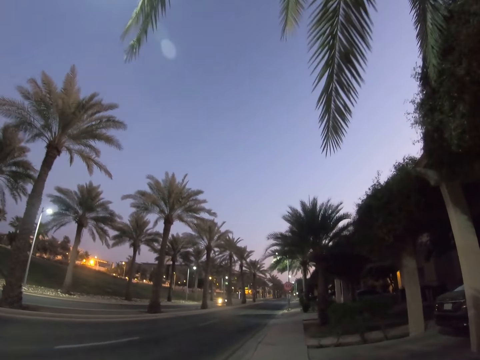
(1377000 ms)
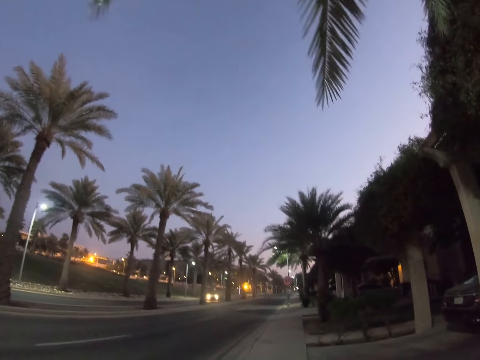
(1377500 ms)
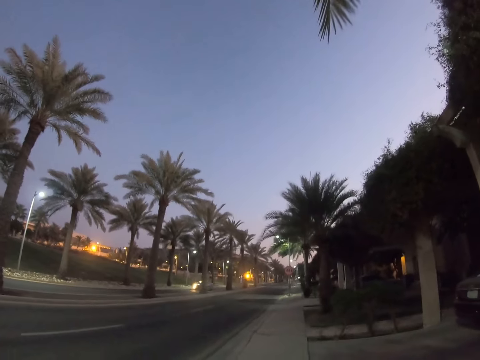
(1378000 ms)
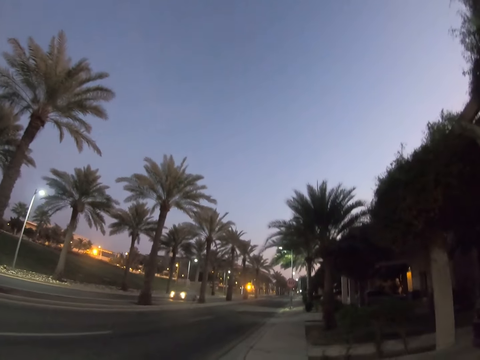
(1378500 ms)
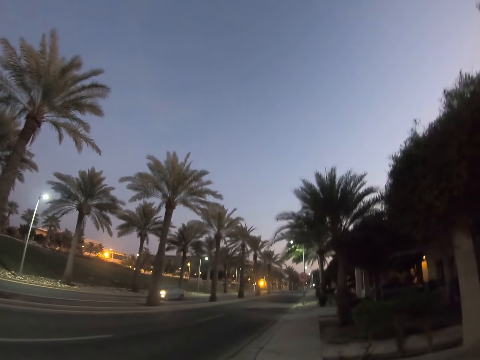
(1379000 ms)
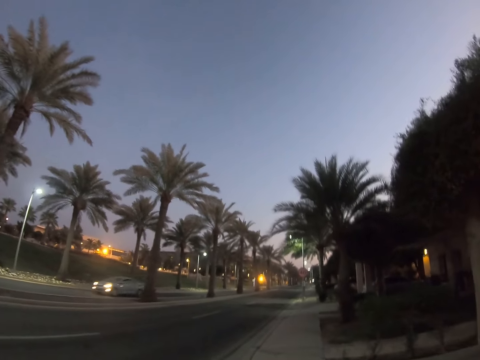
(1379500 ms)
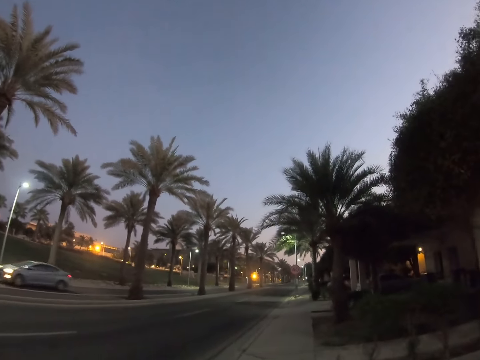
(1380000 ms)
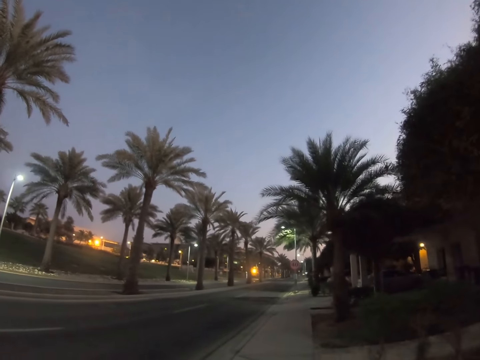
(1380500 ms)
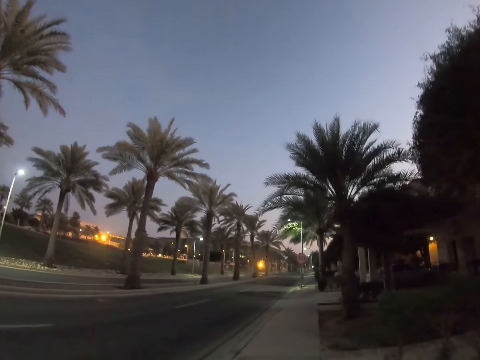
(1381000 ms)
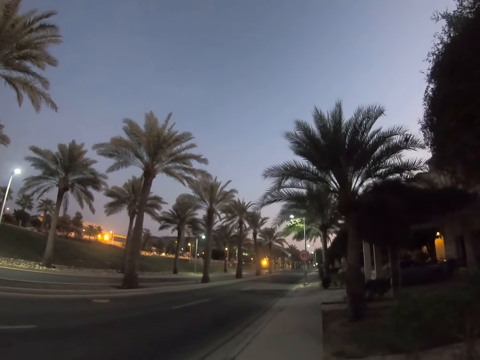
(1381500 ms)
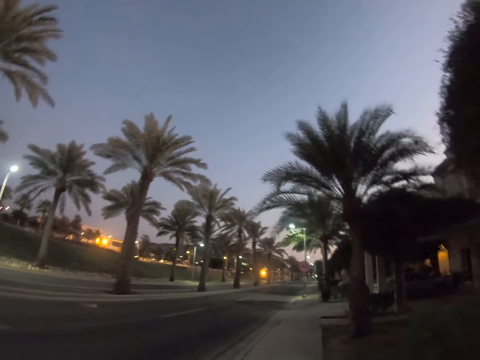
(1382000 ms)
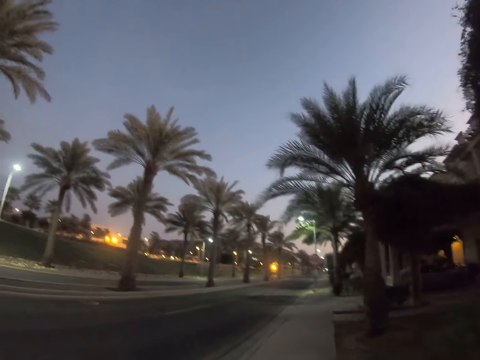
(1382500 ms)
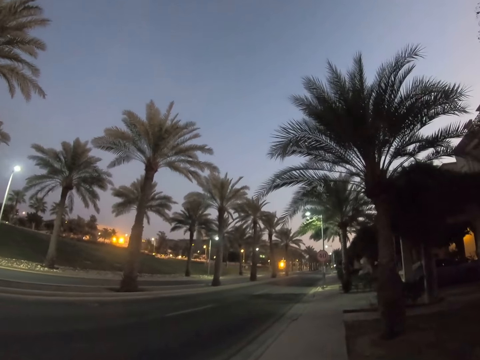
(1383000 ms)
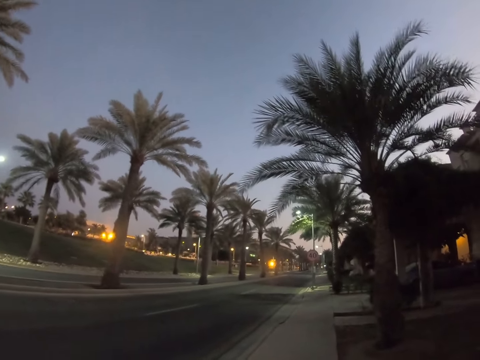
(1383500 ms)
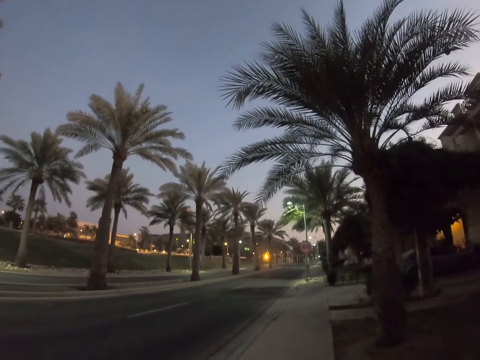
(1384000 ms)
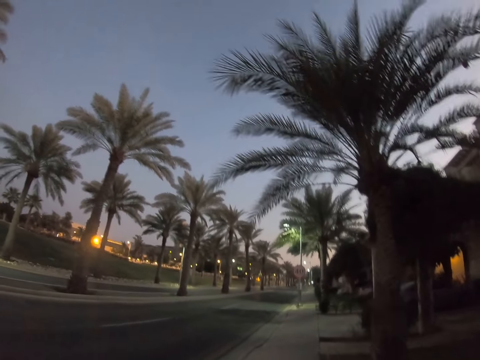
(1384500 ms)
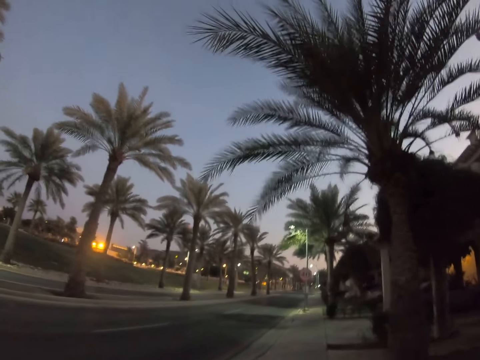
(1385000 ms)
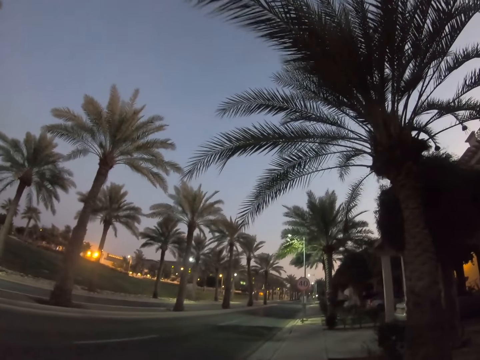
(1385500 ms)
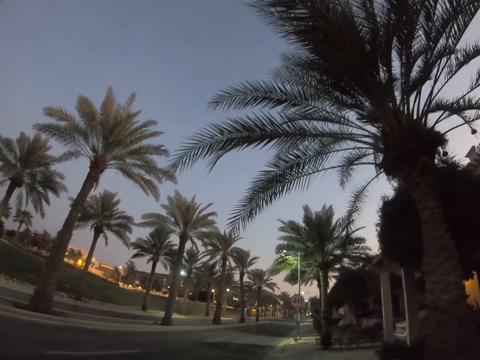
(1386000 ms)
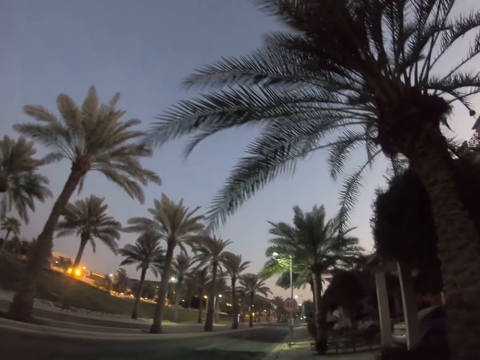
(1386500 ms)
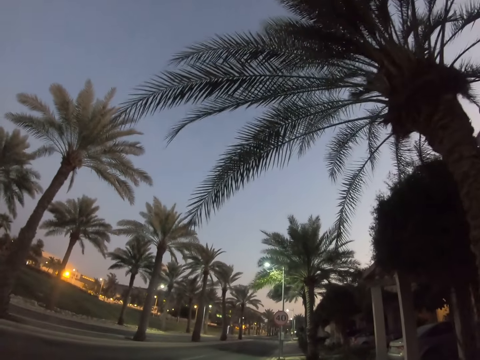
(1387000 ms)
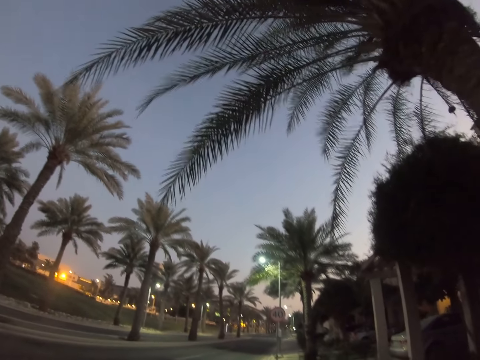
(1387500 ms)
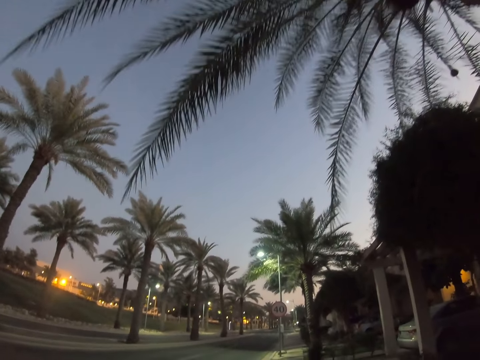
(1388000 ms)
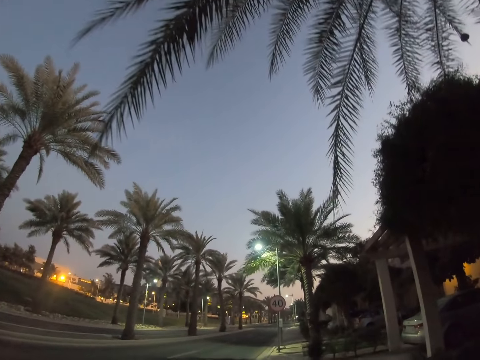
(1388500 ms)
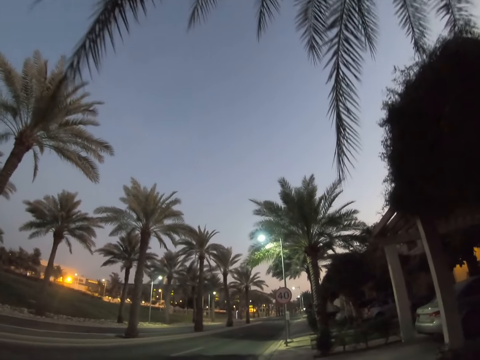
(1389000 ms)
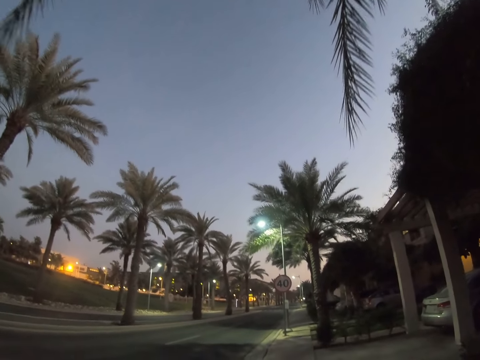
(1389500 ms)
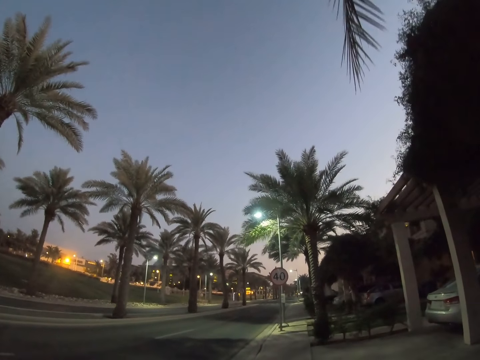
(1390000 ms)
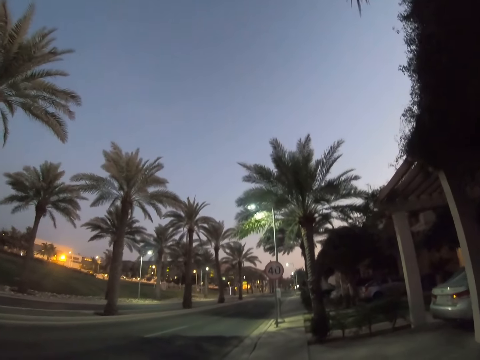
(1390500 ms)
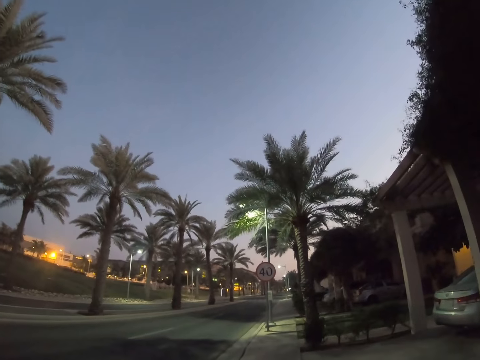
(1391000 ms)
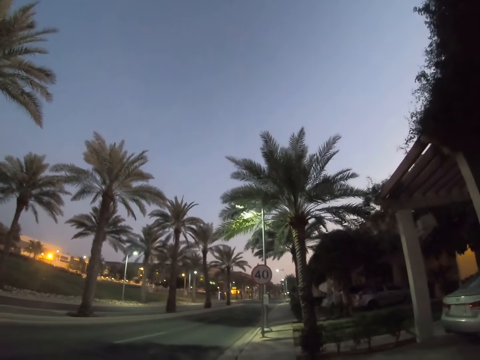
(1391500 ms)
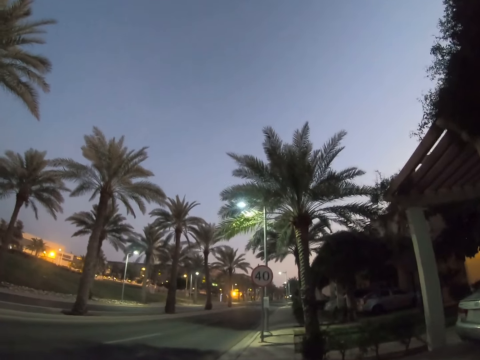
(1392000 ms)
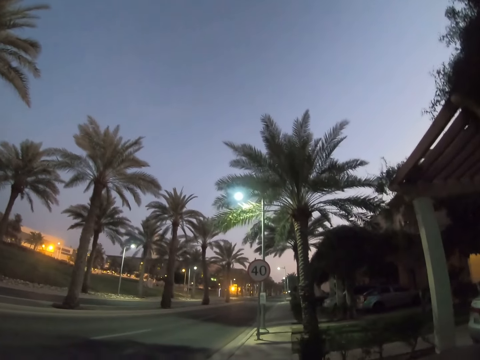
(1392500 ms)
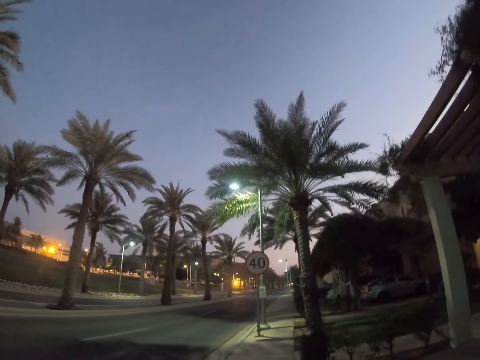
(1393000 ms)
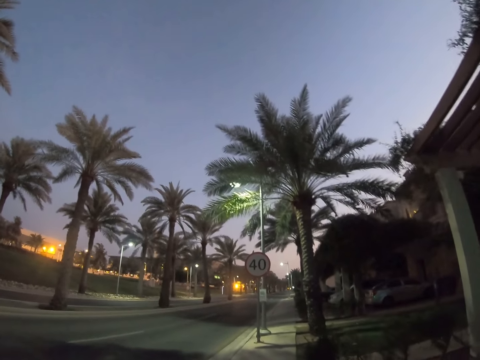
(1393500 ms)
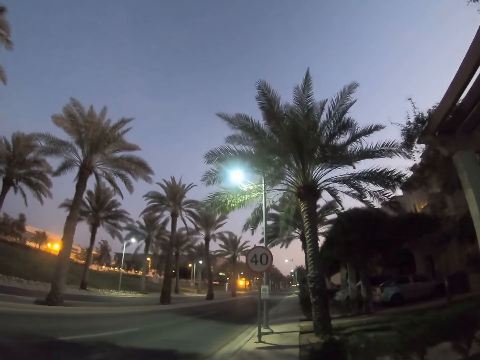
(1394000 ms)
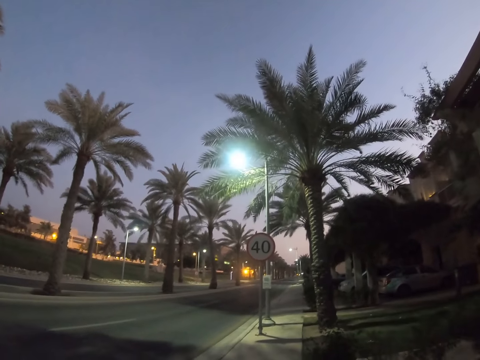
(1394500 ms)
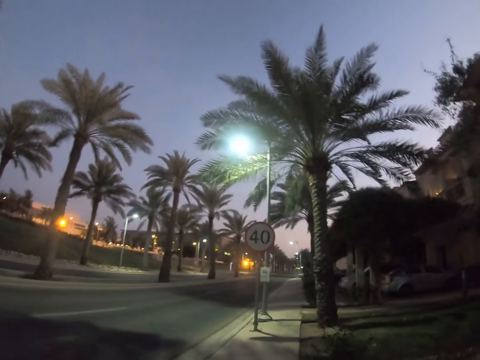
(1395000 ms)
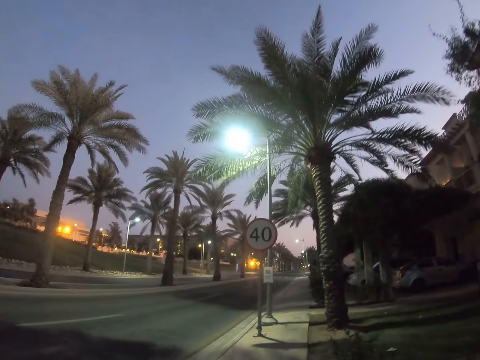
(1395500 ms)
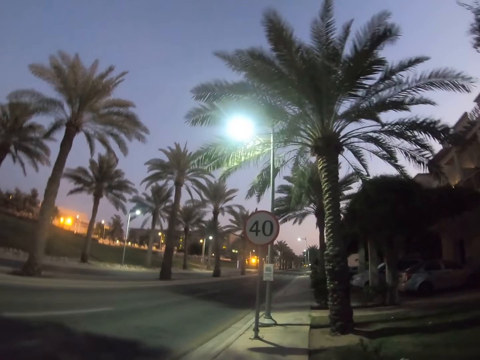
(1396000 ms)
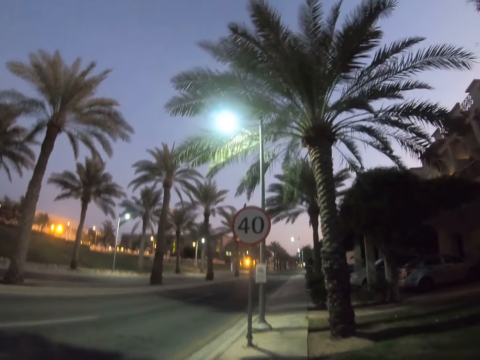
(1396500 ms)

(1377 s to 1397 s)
The camera wearer walks past a car. They walk on a sidewalk. They look around the trees. They walk on the sidewalk.

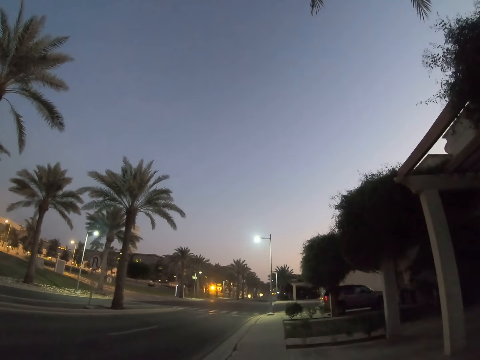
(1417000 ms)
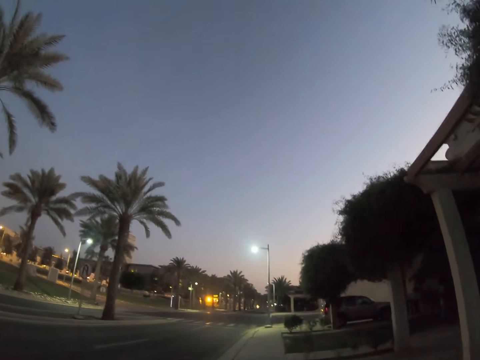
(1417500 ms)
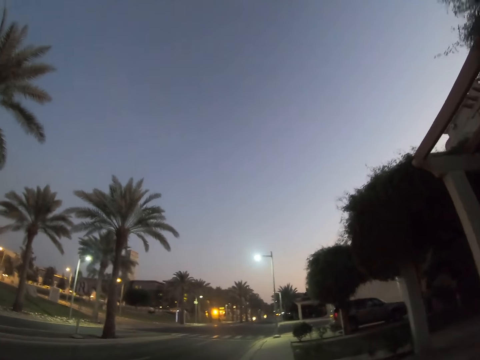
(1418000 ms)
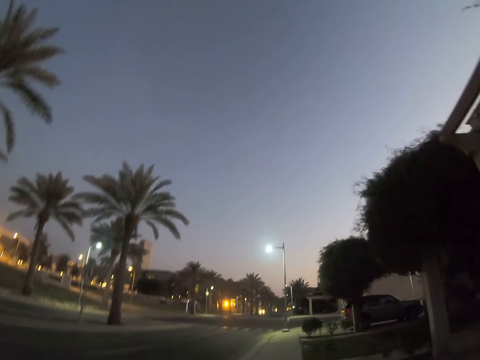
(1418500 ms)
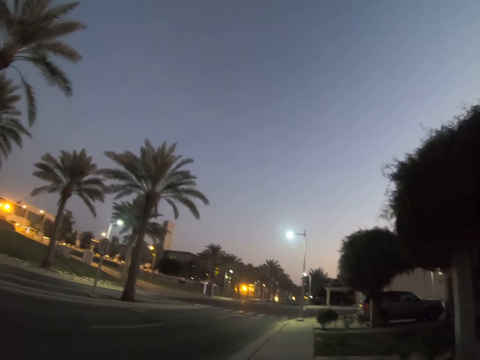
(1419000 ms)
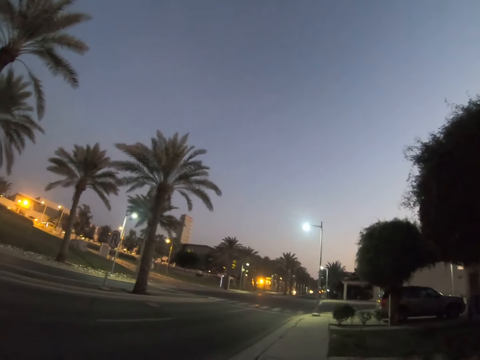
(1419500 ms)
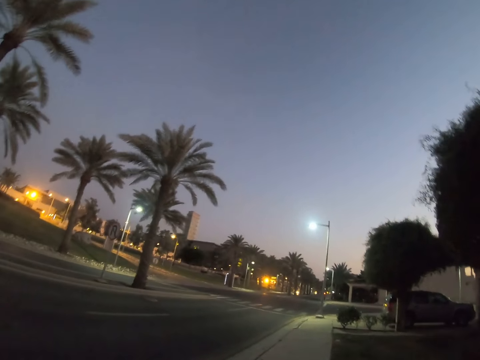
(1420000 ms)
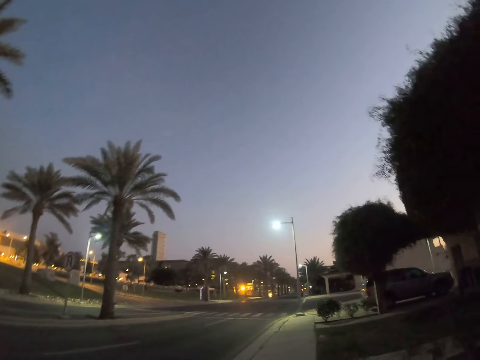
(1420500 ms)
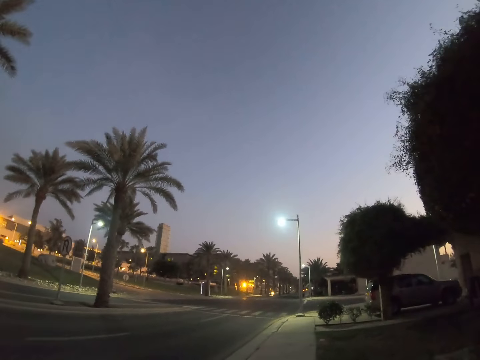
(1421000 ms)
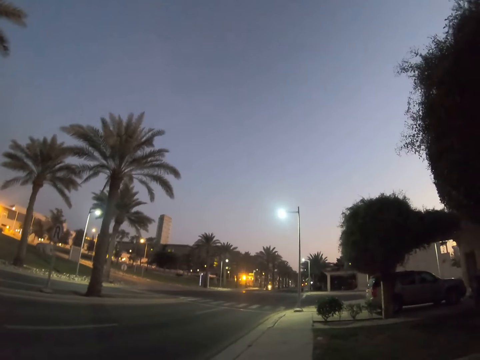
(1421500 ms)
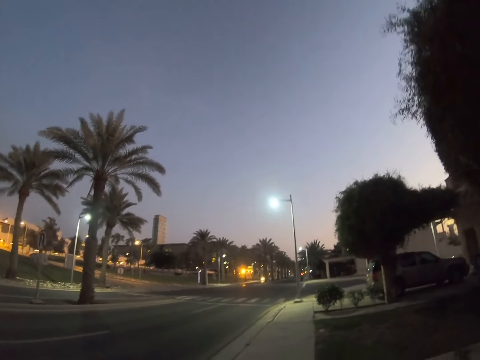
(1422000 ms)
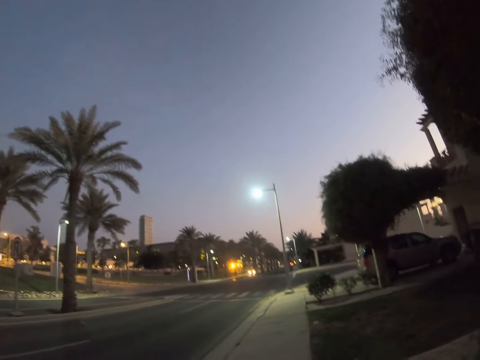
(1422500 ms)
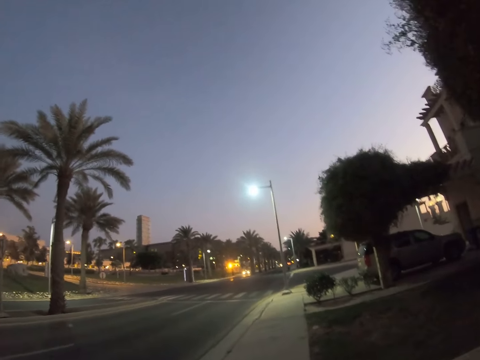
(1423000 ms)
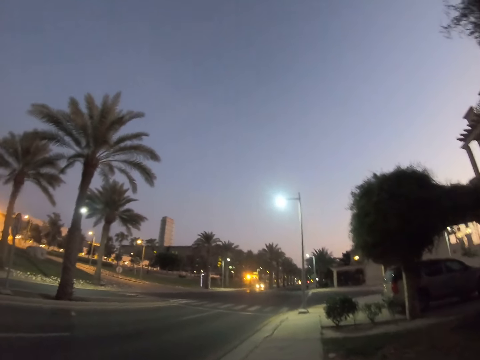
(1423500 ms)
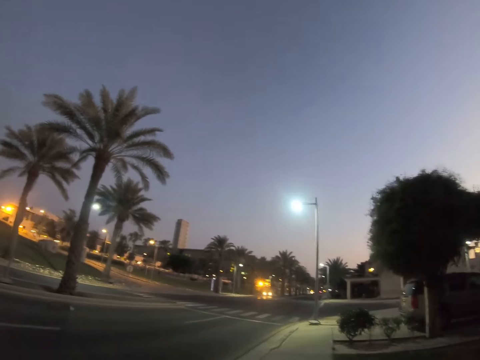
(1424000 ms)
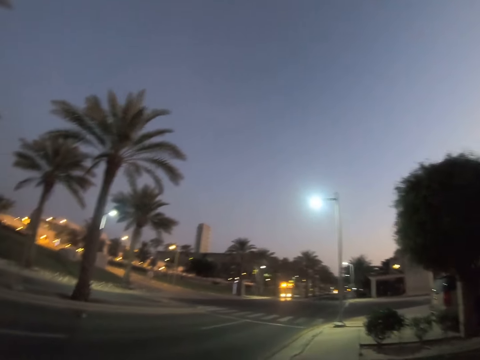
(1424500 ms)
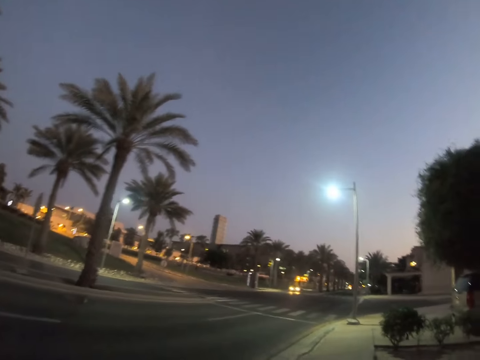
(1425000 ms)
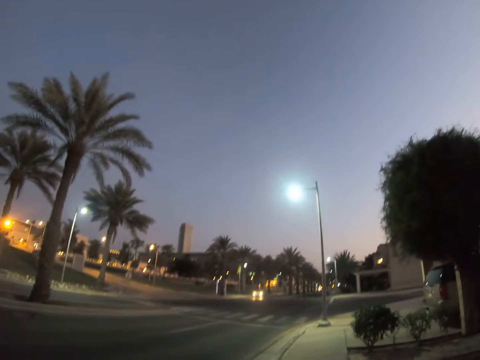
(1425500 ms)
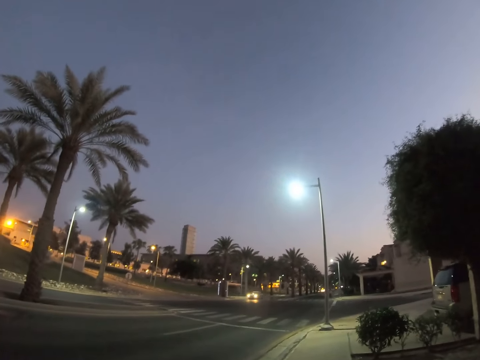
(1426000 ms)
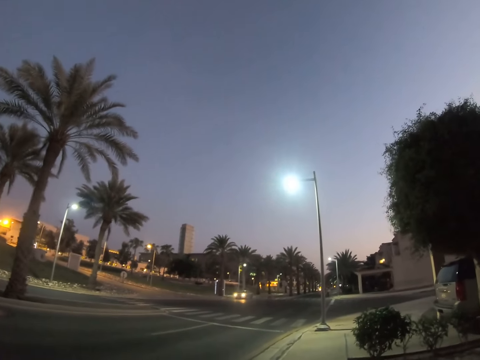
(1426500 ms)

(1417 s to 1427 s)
The camera wearer looks around the road. They walk on a sidewalk.
